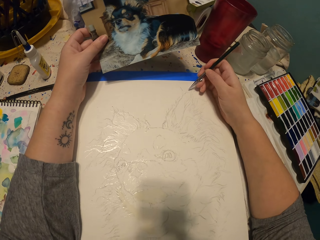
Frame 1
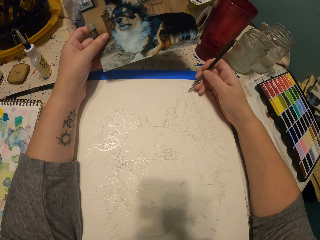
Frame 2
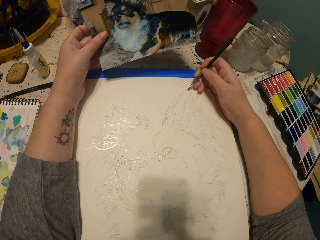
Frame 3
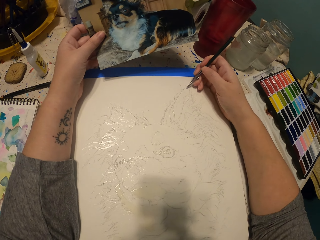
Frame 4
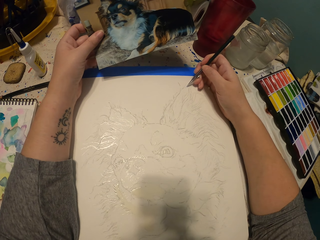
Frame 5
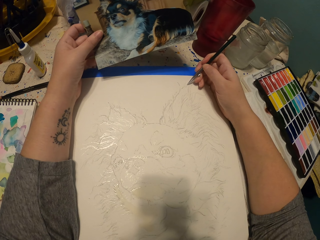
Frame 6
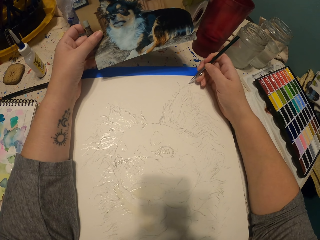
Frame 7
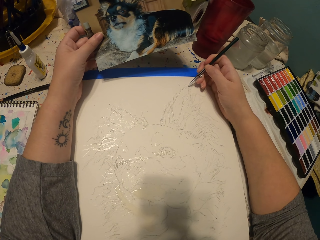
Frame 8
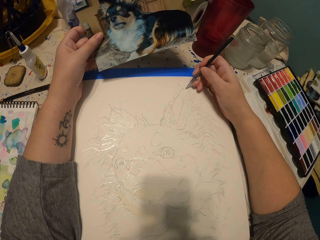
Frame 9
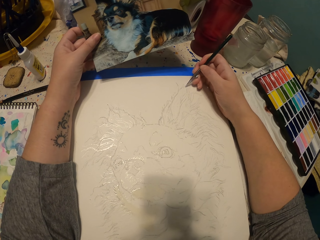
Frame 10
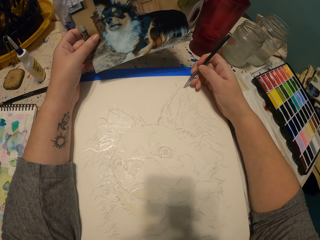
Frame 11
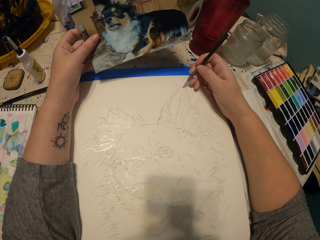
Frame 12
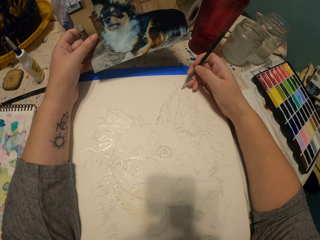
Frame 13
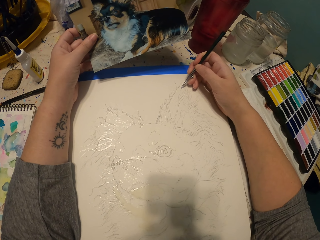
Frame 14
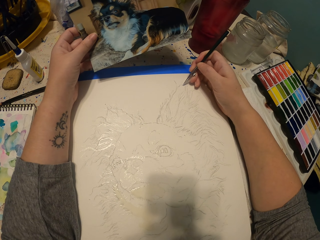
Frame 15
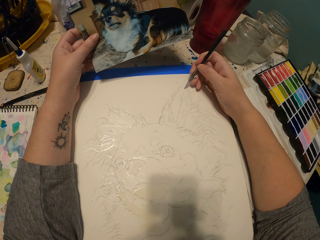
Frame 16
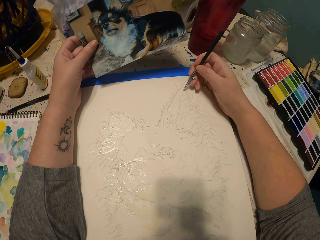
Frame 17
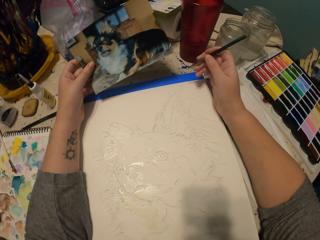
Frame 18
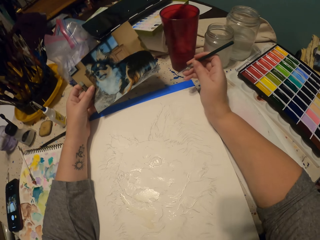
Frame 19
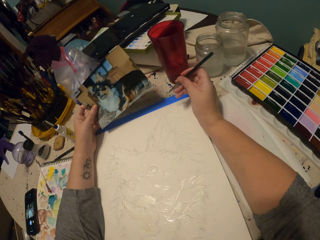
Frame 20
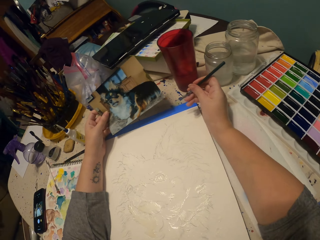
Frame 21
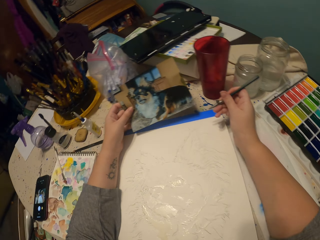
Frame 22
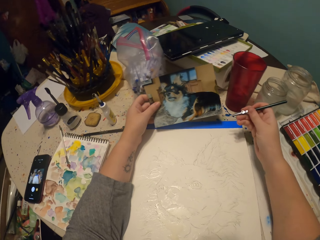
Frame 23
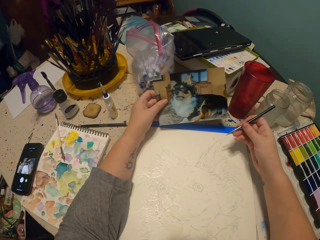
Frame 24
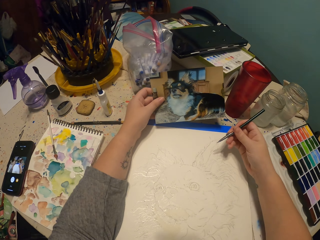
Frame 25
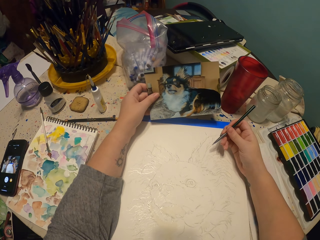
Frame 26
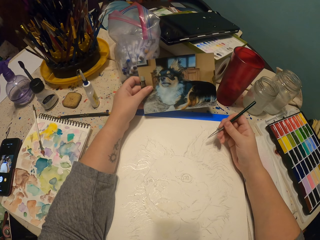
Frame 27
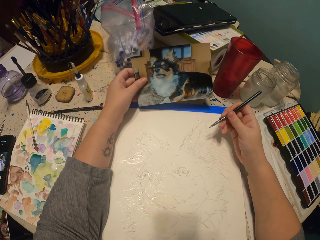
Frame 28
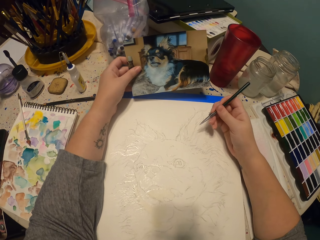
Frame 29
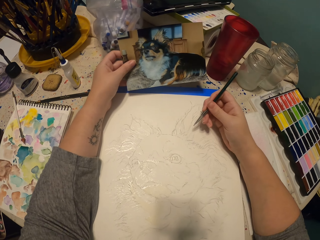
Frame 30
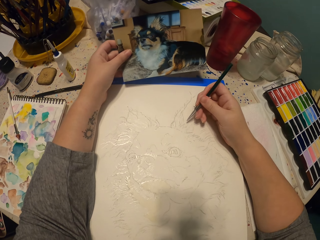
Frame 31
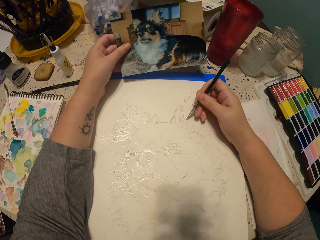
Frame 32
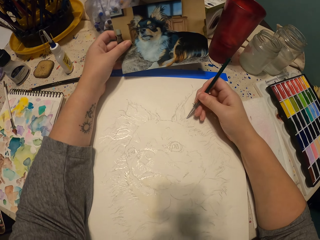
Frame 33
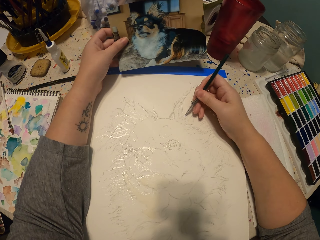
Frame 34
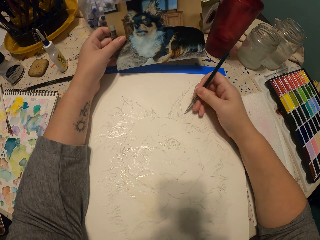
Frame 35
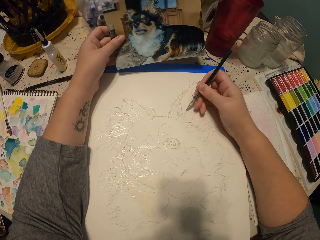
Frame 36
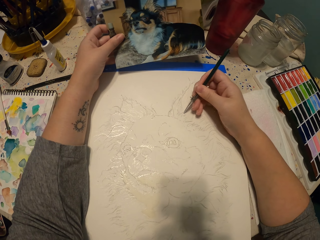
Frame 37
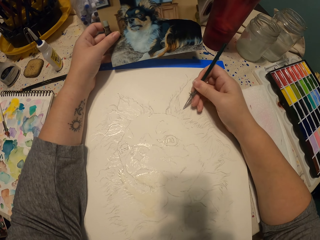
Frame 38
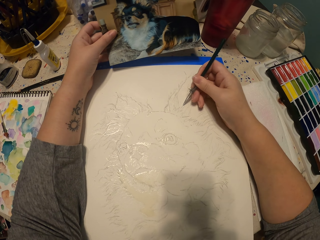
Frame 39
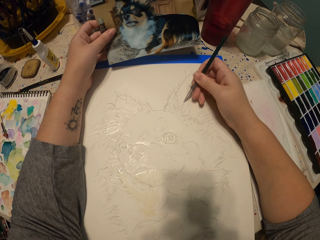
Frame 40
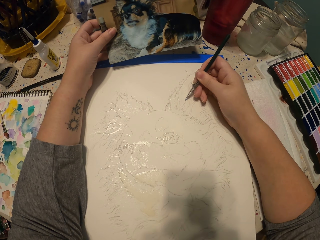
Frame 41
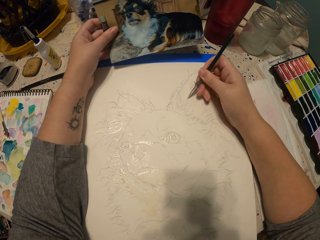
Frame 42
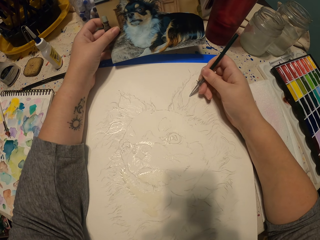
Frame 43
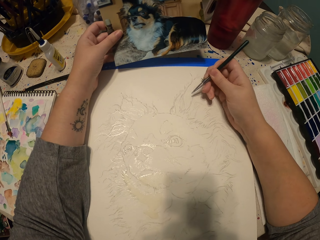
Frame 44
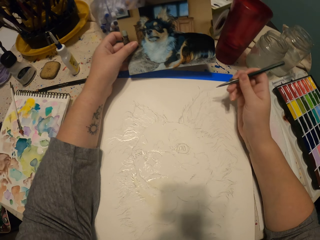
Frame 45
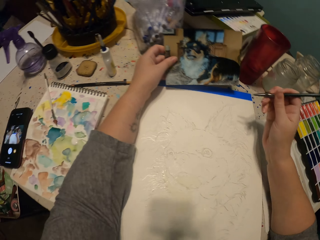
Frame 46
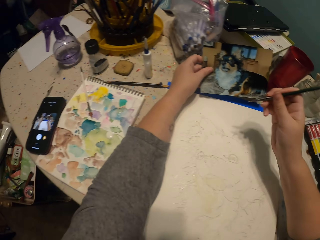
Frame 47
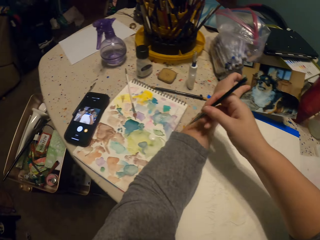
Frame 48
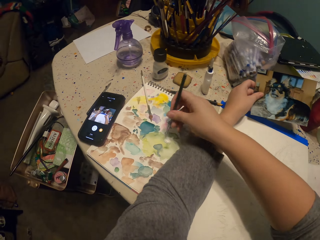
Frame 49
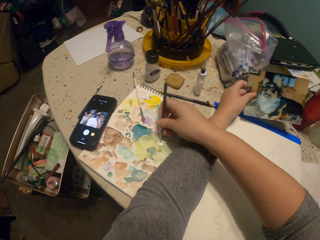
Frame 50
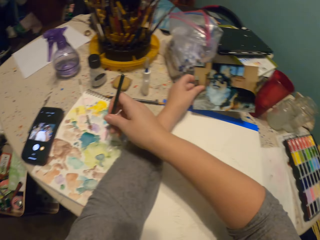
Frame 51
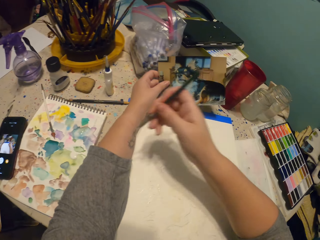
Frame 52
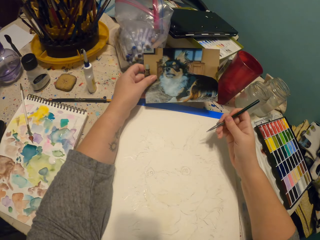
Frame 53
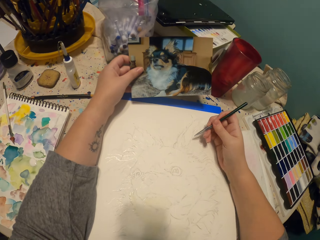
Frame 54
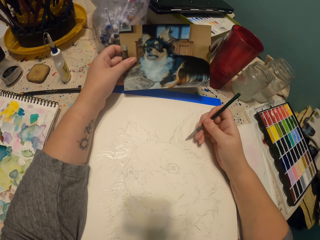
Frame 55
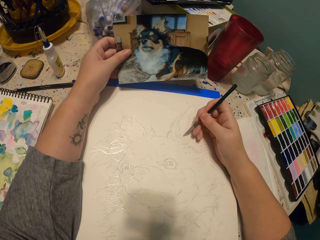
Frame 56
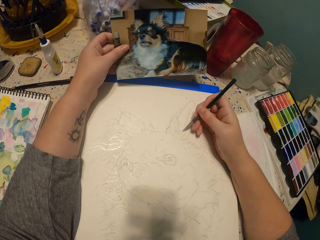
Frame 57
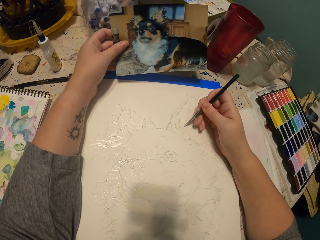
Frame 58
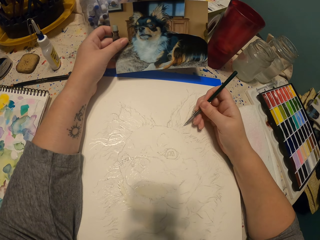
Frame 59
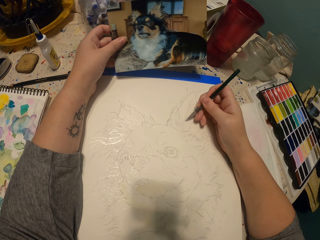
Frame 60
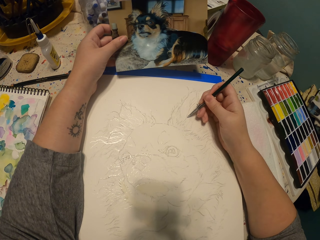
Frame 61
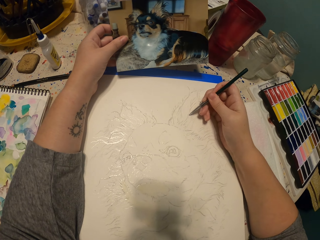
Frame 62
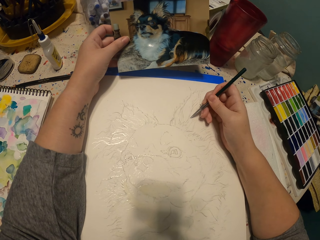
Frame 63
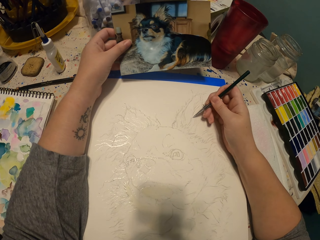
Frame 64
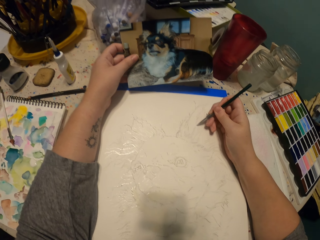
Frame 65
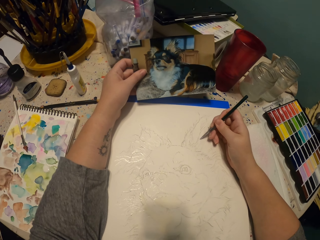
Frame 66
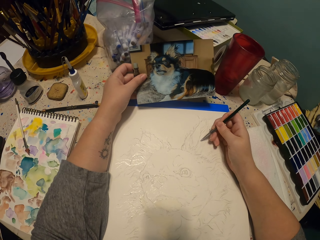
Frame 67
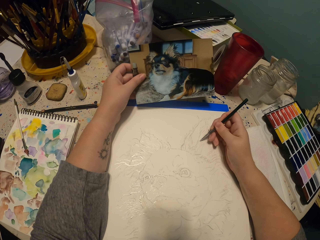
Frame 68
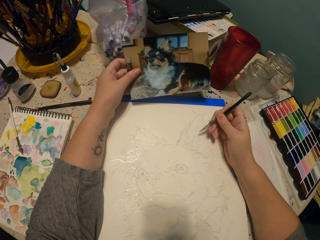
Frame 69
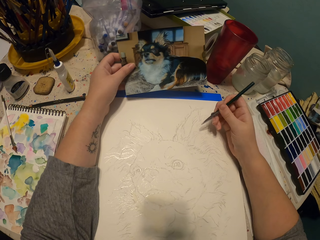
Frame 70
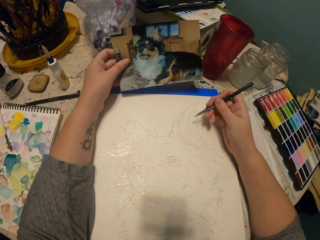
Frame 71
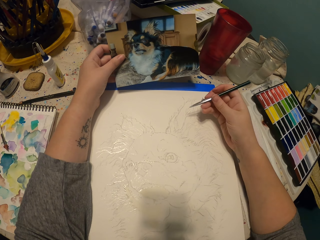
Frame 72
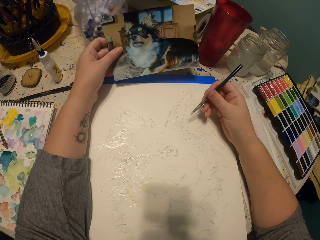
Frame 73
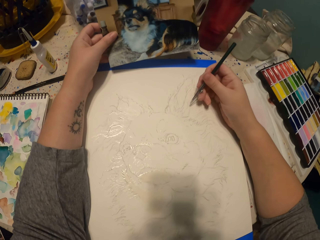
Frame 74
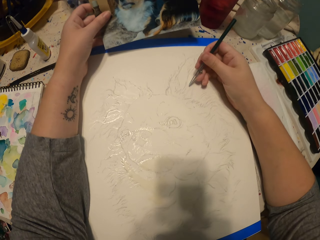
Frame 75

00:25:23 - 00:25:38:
The camera wearer looks around. They sketch the picture. They dip the drawing pen in the water paint. They lift hands up. They sketch an ear of the dog on a piece of paper.

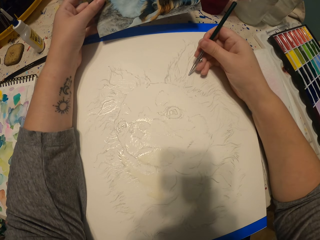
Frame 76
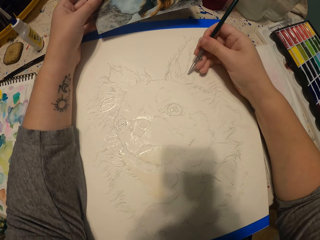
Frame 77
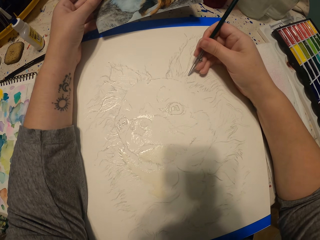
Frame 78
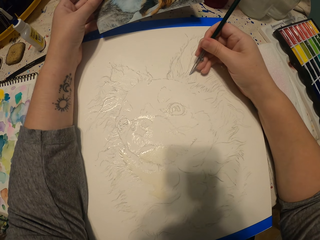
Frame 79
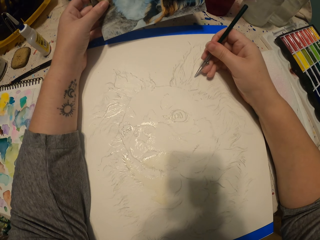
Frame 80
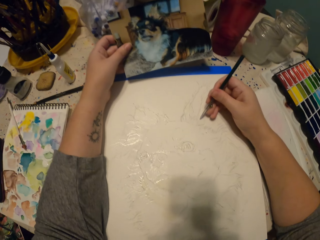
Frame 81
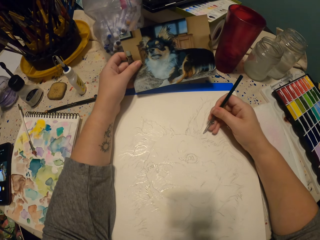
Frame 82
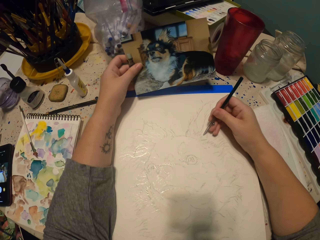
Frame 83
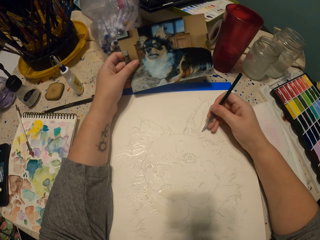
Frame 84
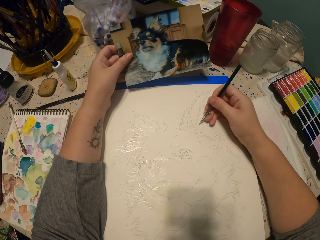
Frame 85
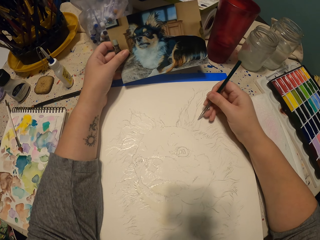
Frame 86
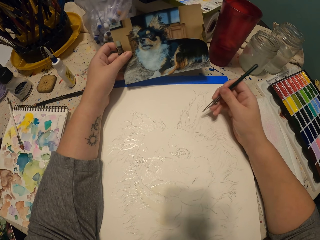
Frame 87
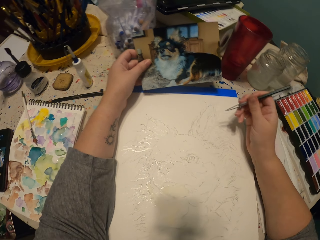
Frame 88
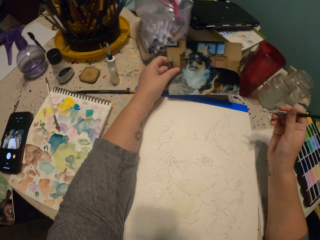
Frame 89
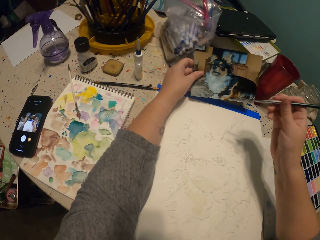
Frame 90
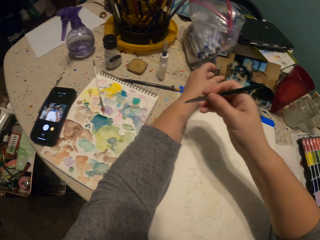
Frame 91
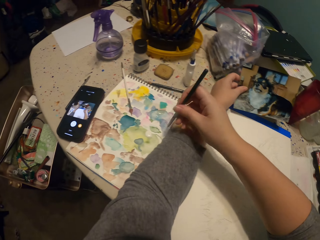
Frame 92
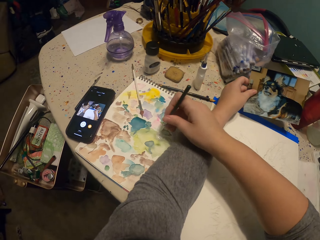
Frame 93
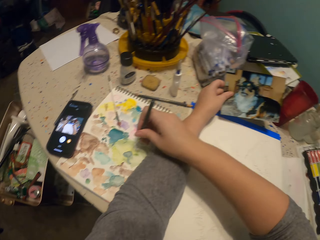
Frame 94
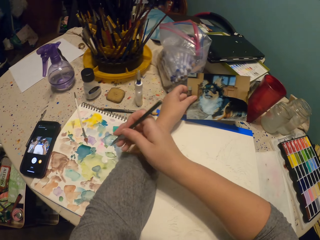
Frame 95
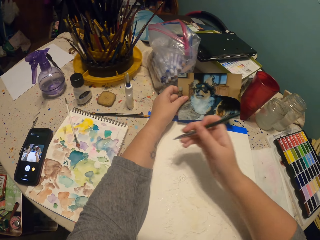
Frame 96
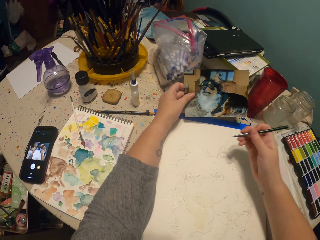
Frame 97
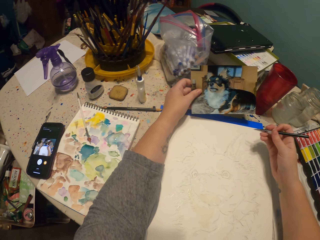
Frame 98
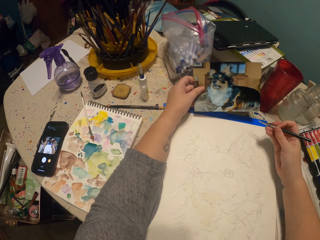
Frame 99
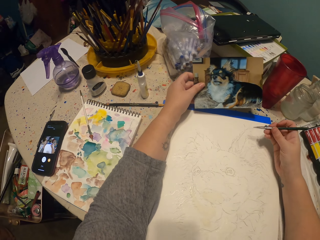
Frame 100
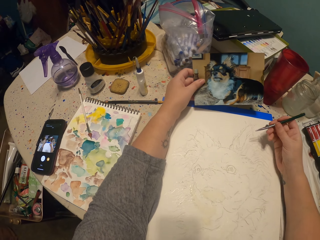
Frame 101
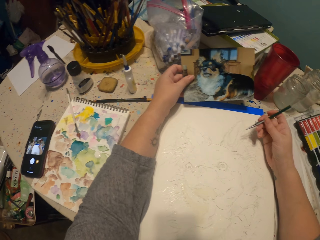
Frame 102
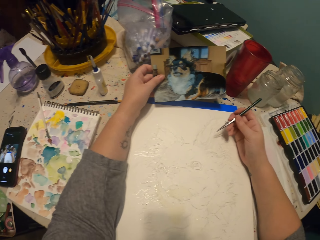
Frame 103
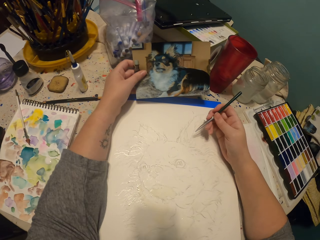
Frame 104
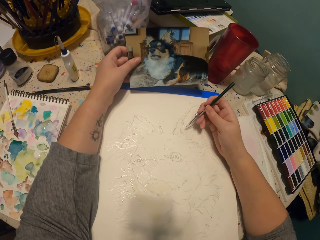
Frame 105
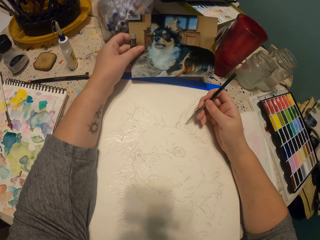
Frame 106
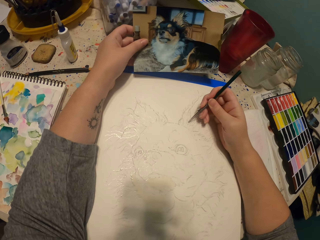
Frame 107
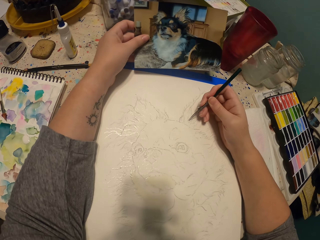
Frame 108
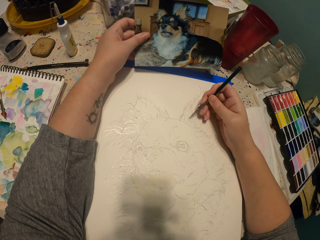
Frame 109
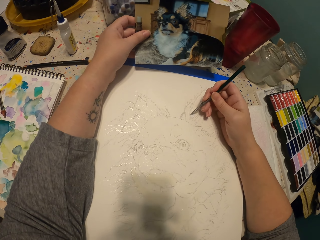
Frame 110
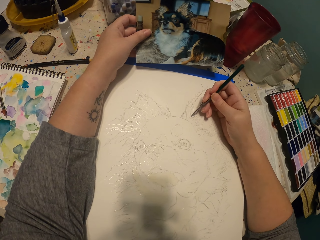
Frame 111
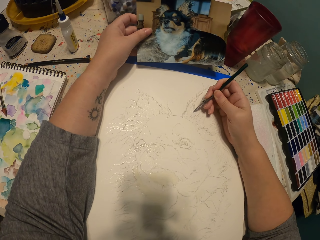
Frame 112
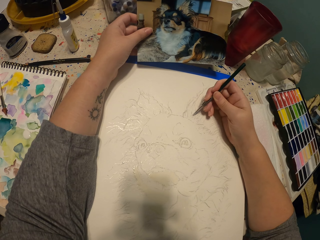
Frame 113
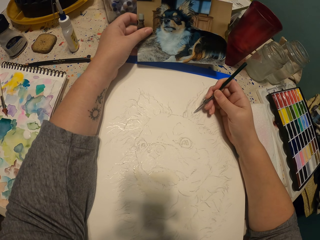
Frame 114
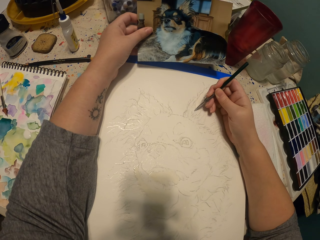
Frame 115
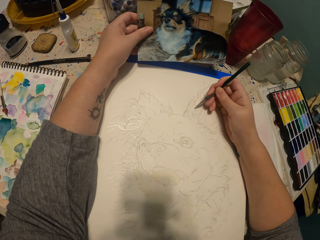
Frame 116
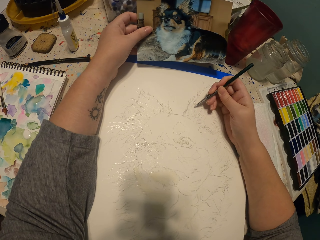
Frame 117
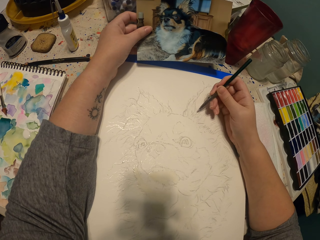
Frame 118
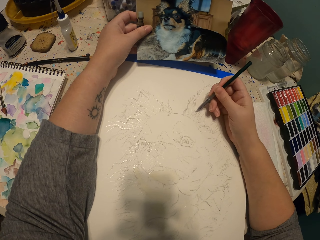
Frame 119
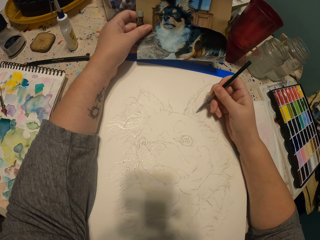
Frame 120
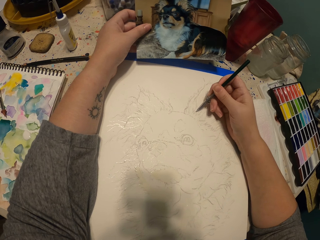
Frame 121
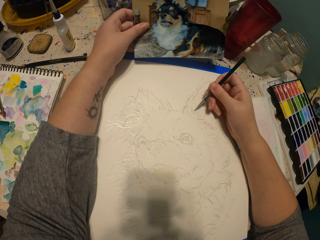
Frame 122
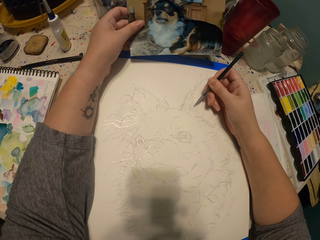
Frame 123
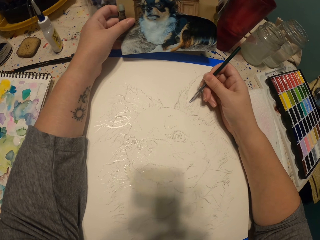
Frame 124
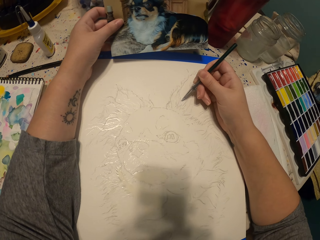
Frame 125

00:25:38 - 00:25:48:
The camera wearer dips the drawing pen in water paint. They lift their hands up. They sketch an ear of the dog on a piece of paper. They lift their hands up. They sketch the picture.
